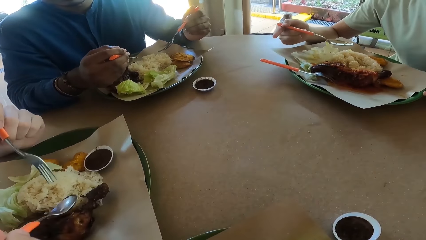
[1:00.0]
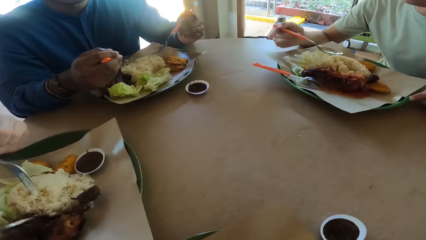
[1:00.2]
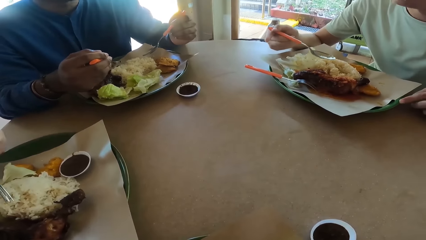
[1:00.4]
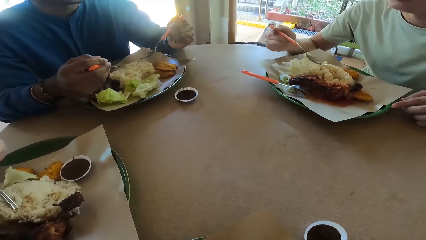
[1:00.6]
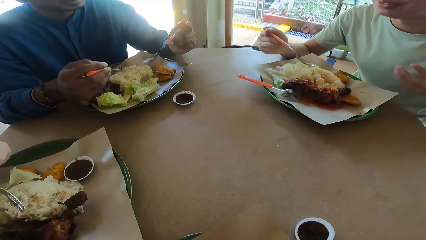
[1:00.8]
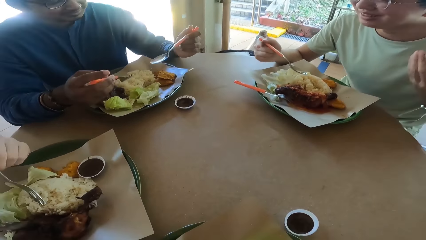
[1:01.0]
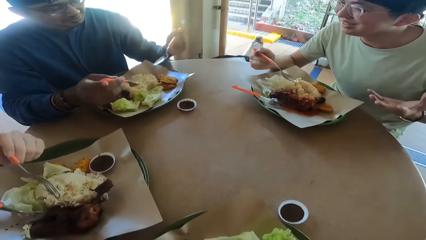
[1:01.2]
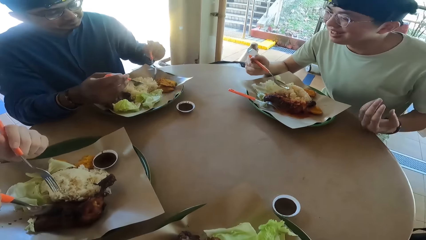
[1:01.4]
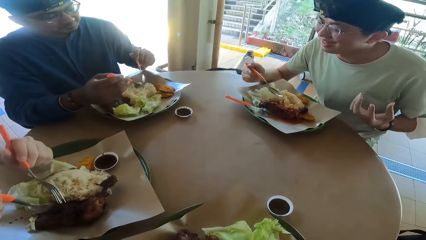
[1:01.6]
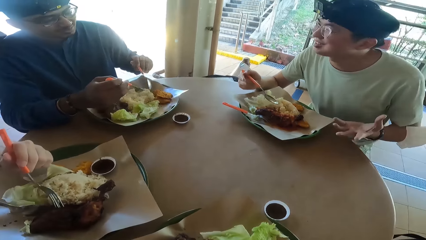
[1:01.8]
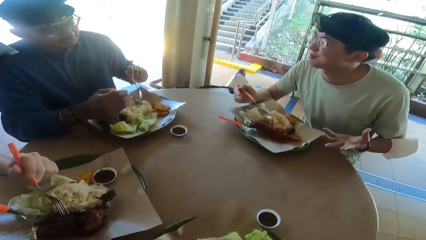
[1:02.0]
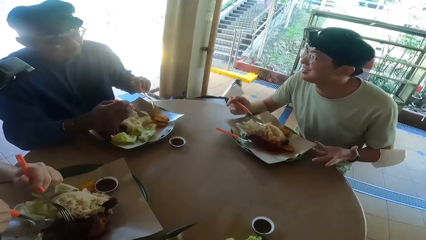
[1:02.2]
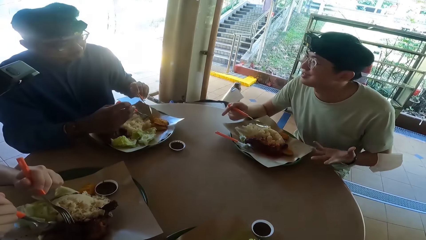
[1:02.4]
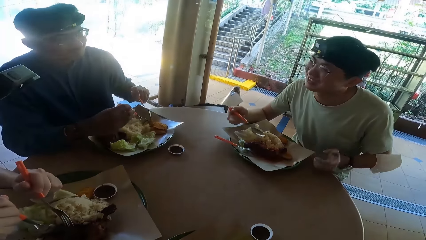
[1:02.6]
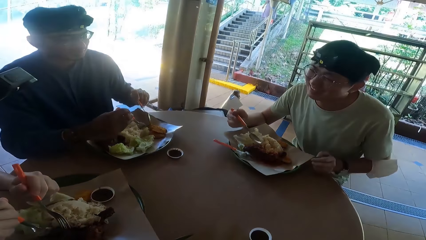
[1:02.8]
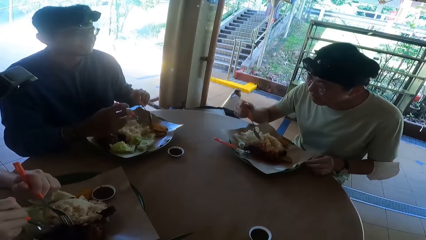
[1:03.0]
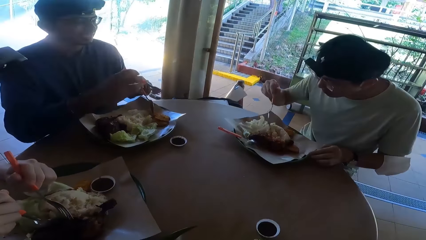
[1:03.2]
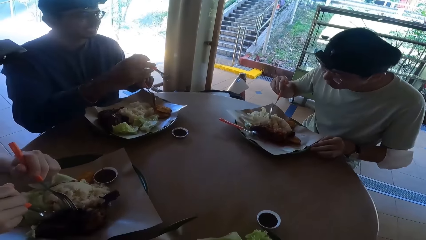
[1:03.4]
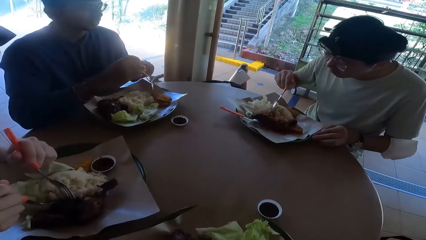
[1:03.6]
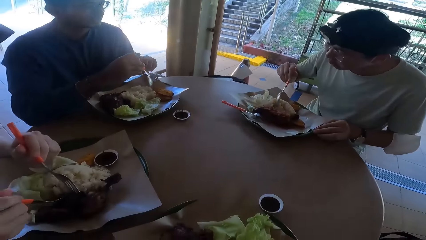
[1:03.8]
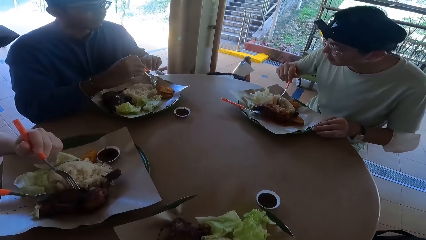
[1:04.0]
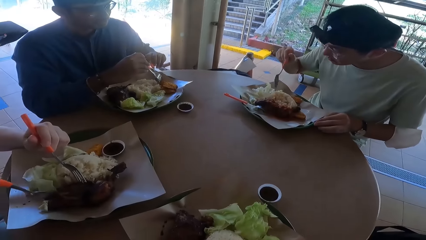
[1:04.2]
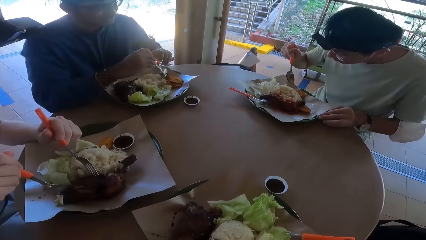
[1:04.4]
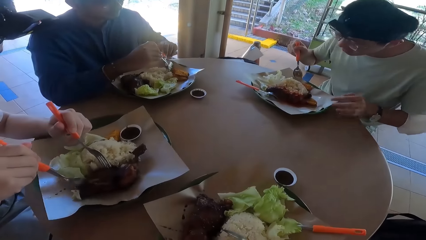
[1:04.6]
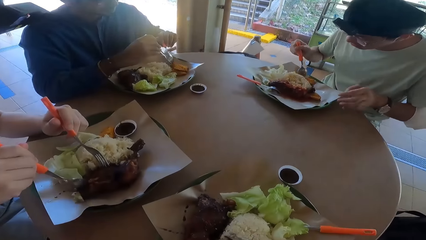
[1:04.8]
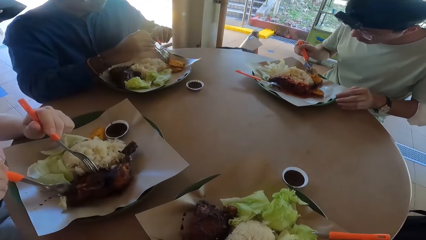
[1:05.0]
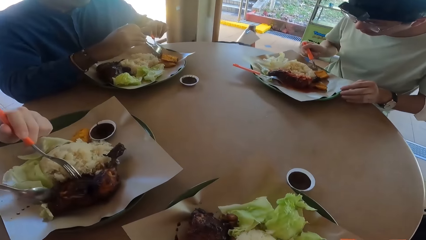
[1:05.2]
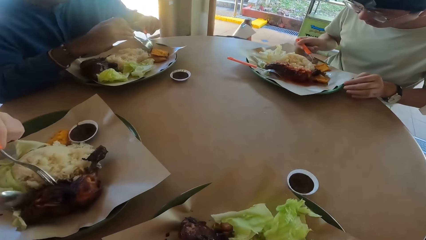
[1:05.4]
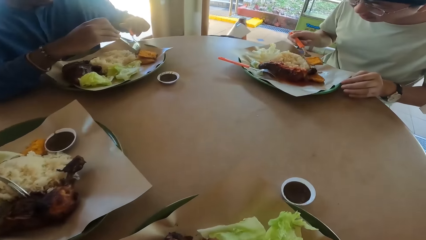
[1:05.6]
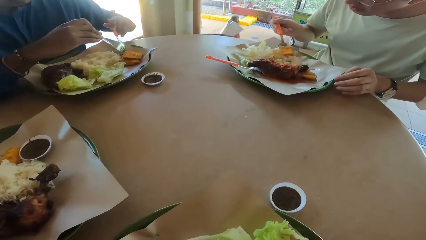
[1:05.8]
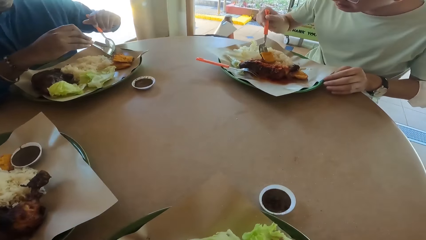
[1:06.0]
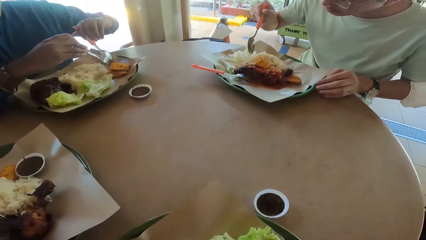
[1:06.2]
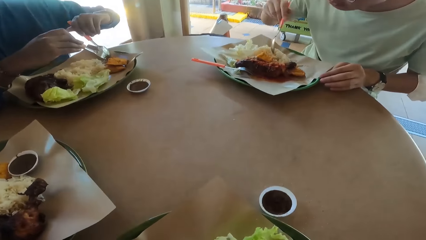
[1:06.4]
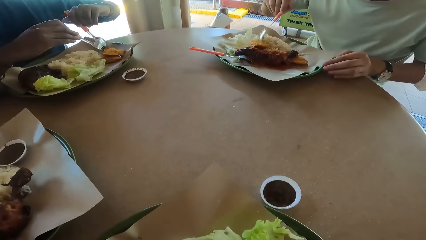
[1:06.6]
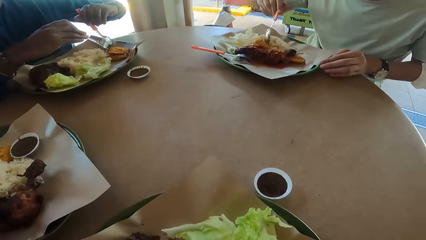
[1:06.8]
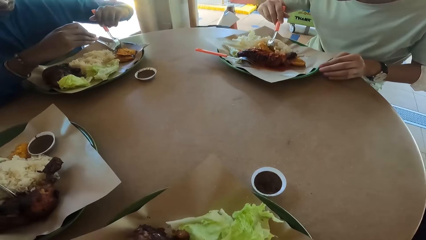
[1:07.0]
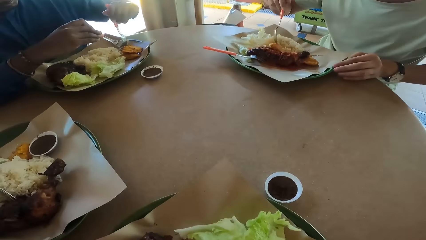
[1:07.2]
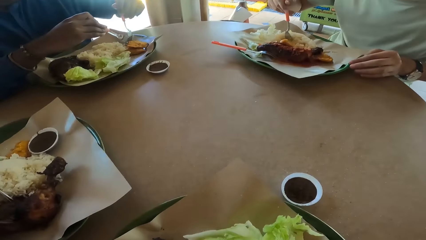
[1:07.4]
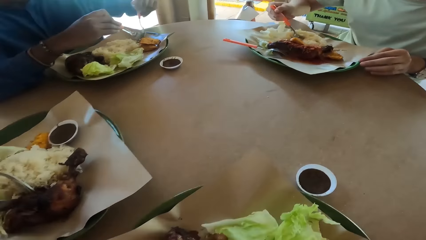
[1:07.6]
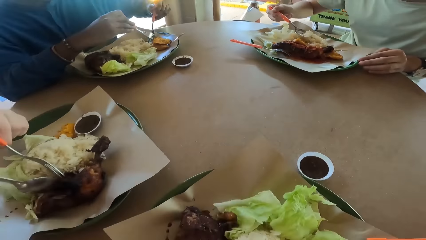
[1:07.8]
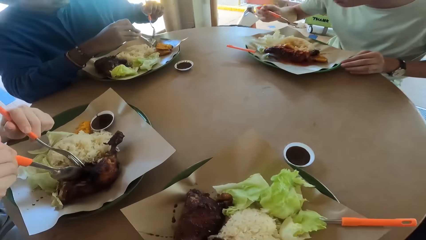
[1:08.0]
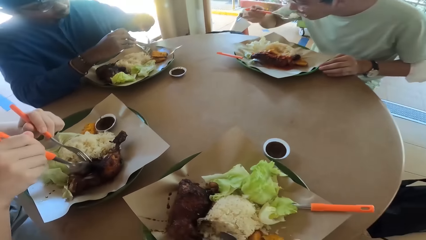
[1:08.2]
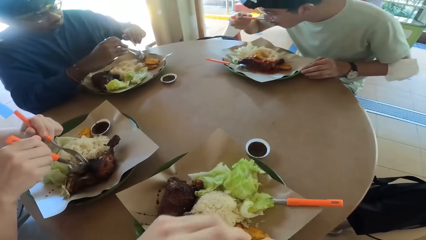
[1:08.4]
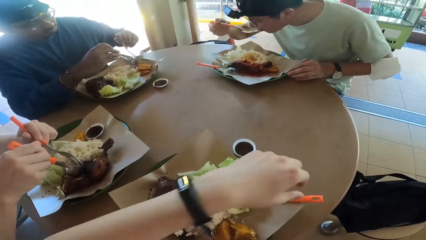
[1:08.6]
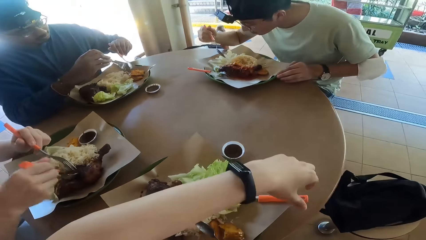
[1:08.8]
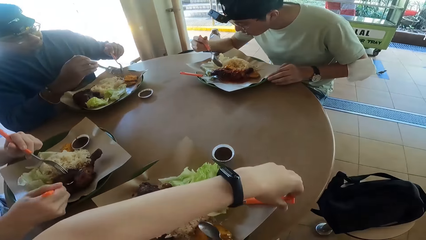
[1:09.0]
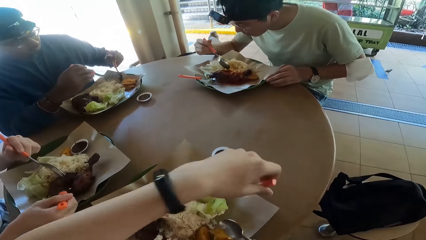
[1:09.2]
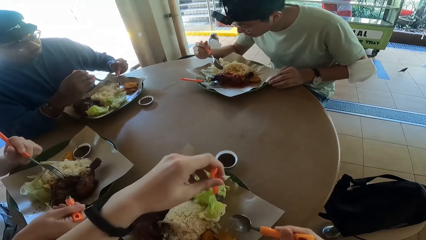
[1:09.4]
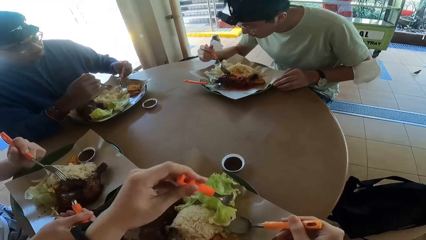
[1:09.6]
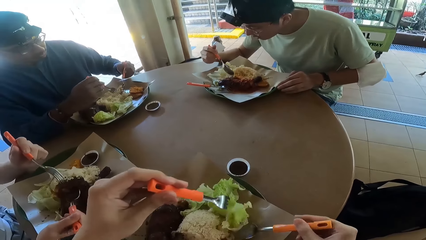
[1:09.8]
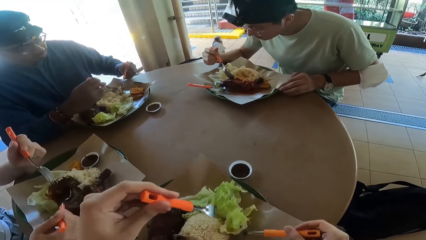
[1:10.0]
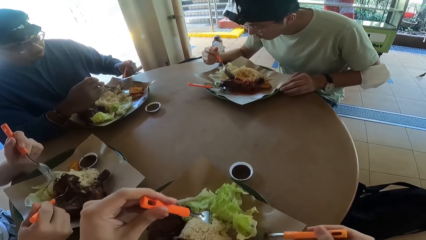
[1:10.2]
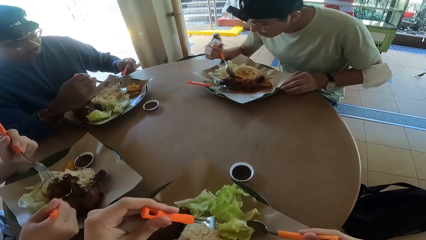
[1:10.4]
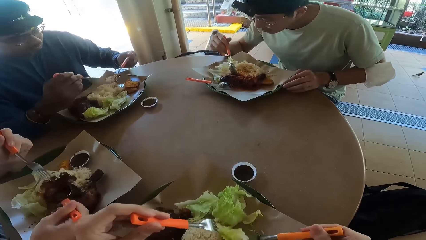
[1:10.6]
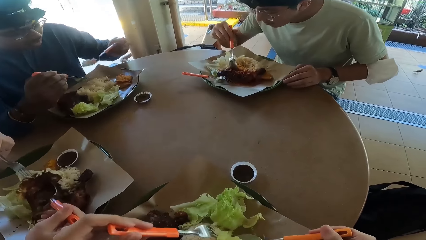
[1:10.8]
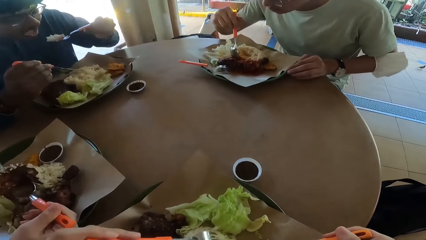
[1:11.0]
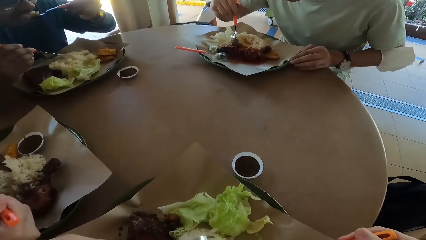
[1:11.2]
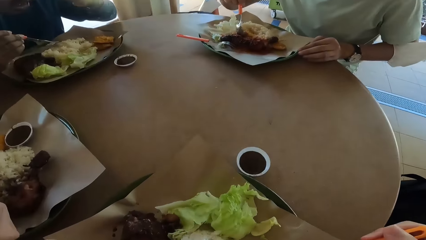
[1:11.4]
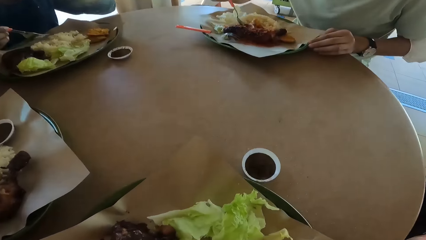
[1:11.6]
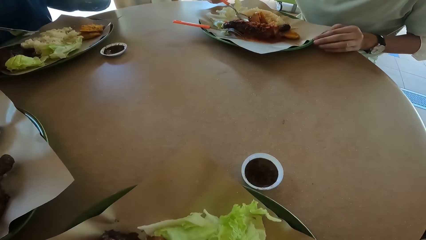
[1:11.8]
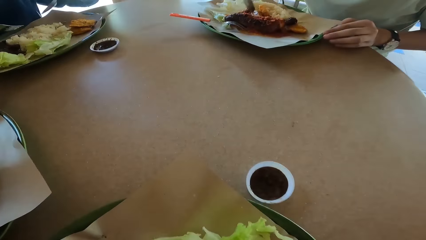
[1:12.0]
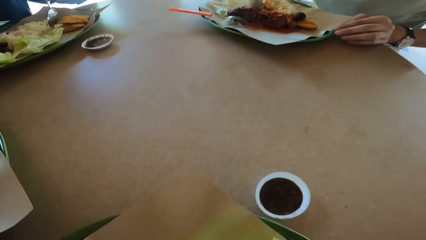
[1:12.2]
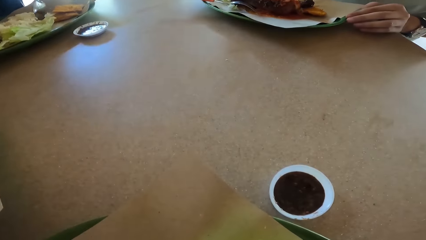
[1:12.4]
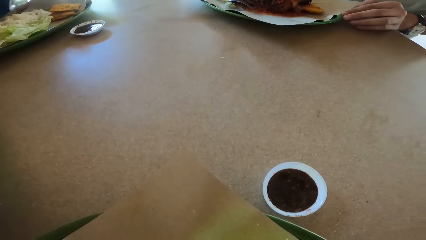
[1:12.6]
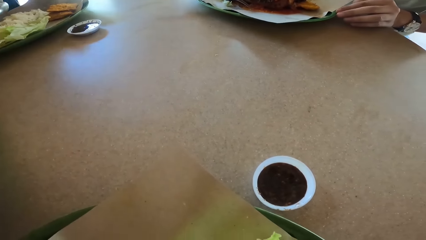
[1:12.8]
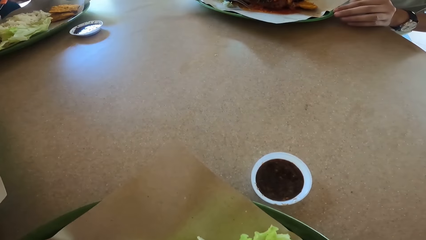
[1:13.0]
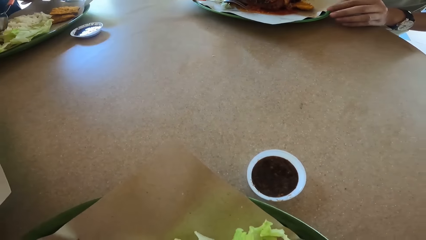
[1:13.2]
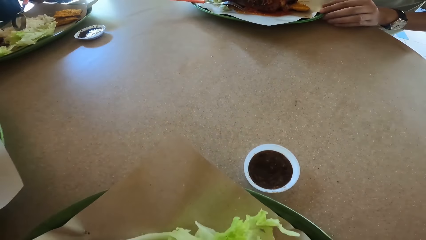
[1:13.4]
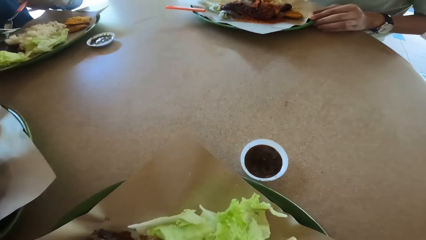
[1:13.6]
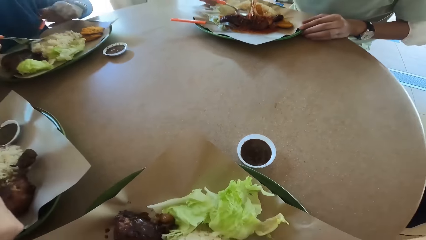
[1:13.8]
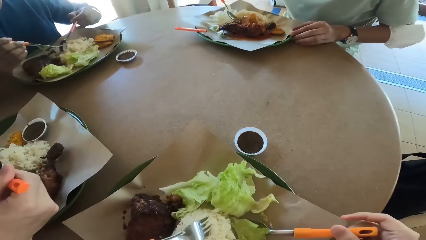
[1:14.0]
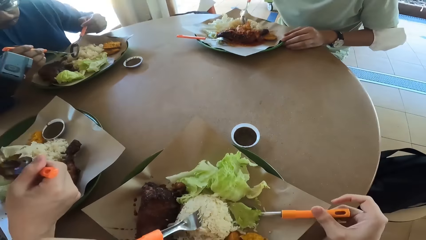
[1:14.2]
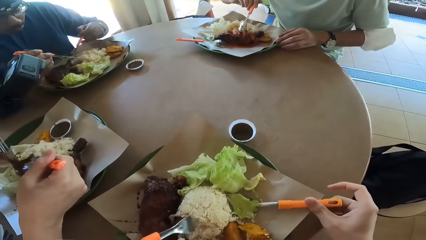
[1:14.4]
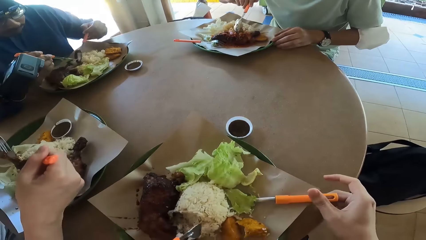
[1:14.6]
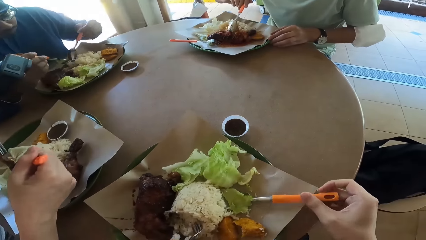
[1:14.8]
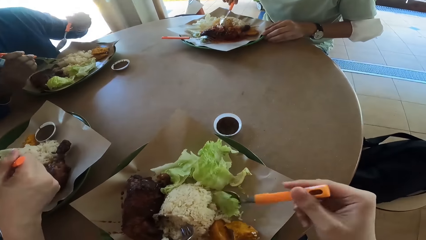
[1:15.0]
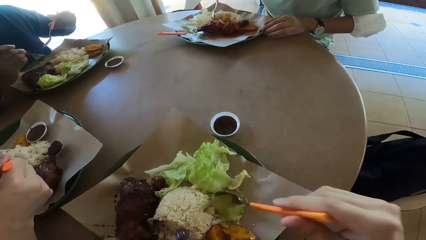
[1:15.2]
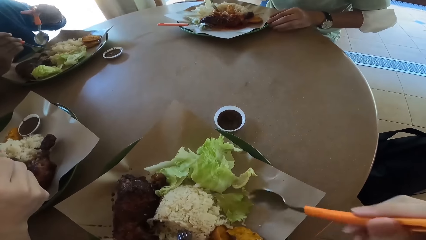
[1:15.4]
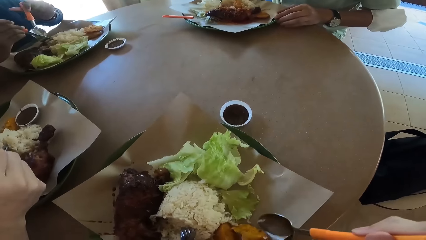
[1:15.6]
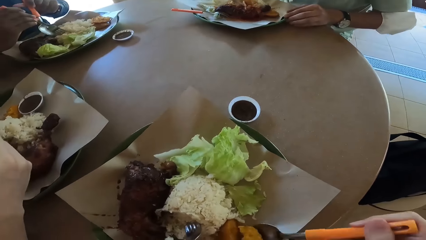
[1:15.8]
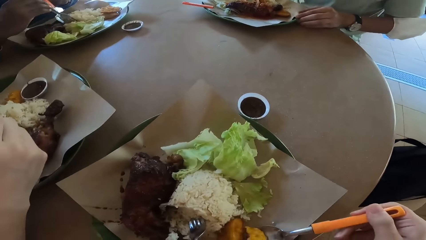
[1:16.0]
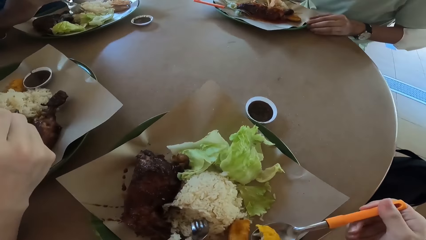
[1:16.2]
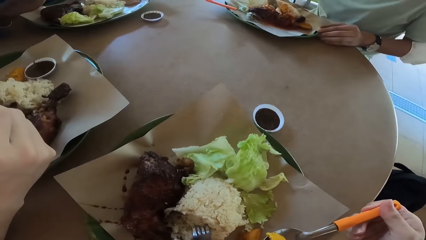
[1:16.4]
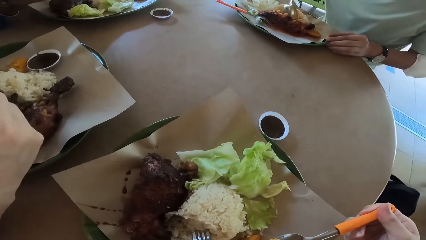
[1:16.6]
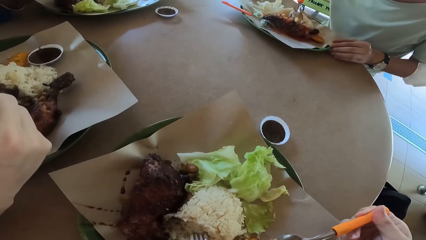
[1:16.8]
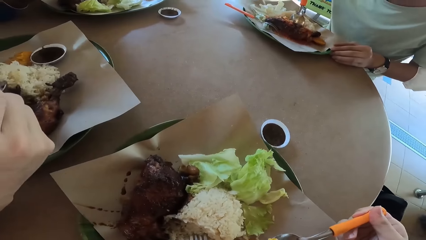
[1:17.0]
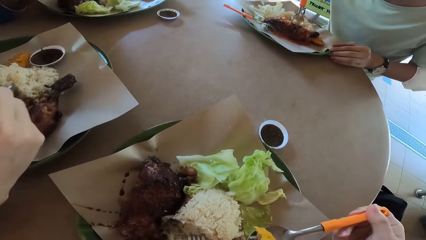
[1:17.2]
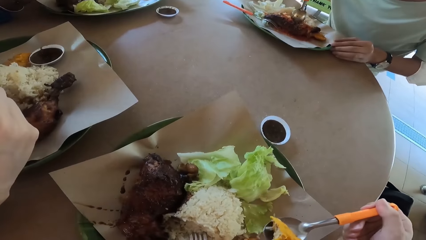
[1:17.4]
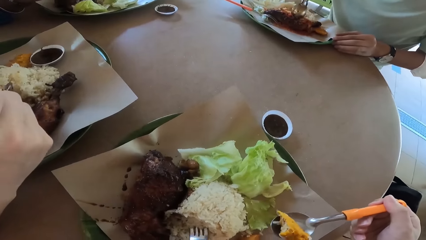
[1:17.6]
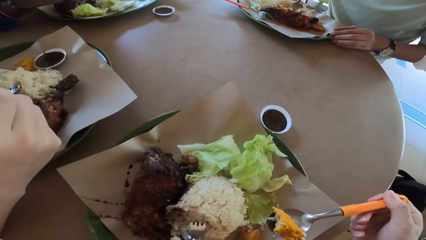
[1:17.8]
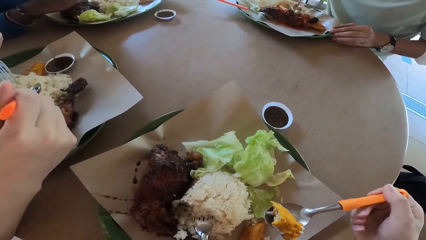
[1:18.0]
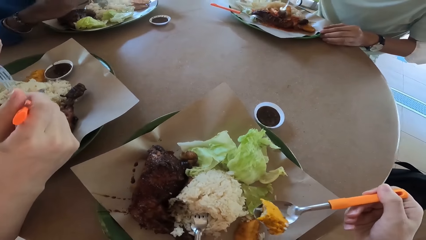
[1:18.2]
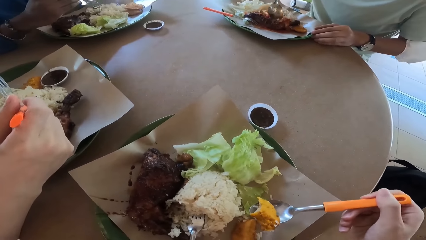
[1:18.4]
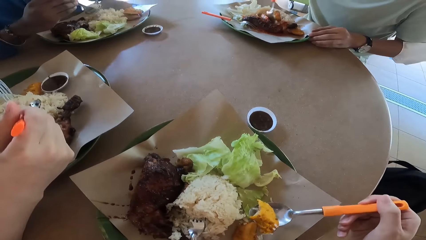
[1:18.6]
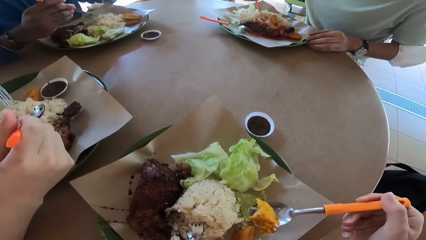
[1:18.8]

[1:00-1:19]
A person holds food with a spoon and a fork. Another person eats food with a spoon. A man picks meat from his plate. The man scoops food from his plate. The man eats the food. The camera wearer picks up a fork. They eat food with the fork and a spoon. Another man eats food. The camera wearer, the first man, the other man and a third man scoop from their plate.
